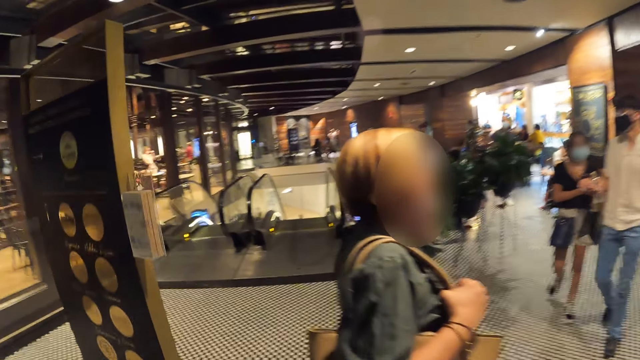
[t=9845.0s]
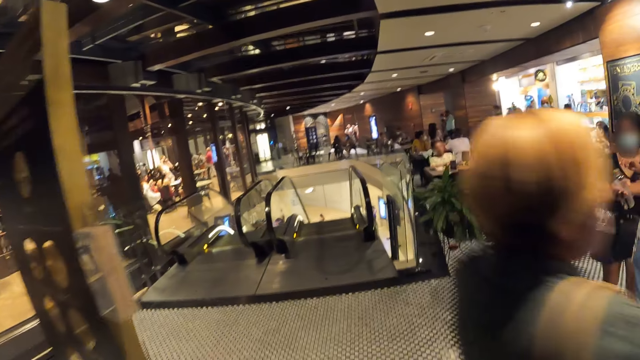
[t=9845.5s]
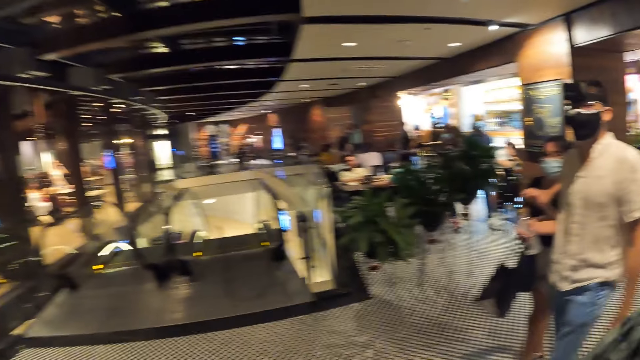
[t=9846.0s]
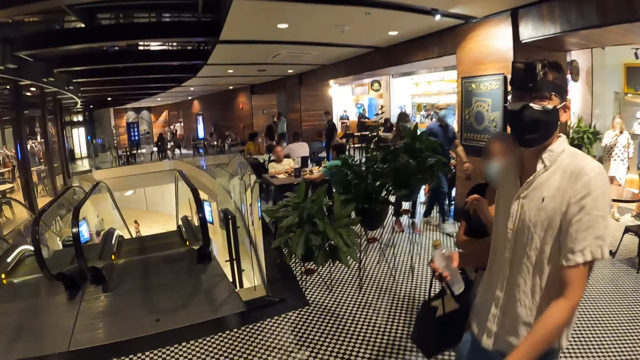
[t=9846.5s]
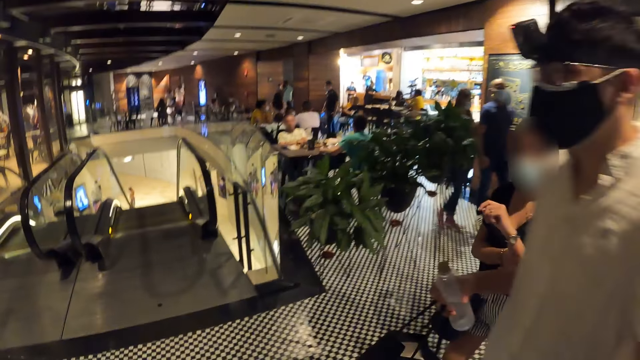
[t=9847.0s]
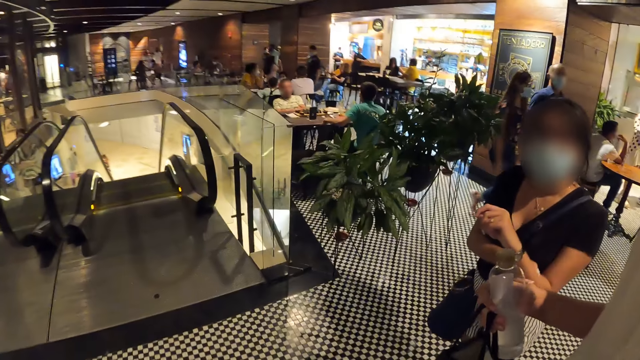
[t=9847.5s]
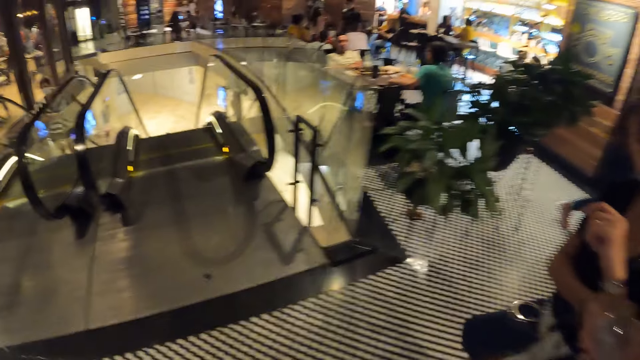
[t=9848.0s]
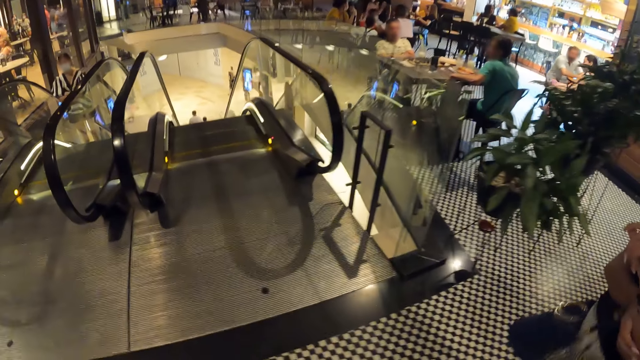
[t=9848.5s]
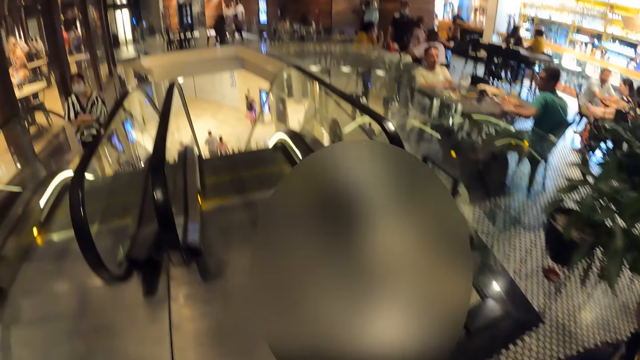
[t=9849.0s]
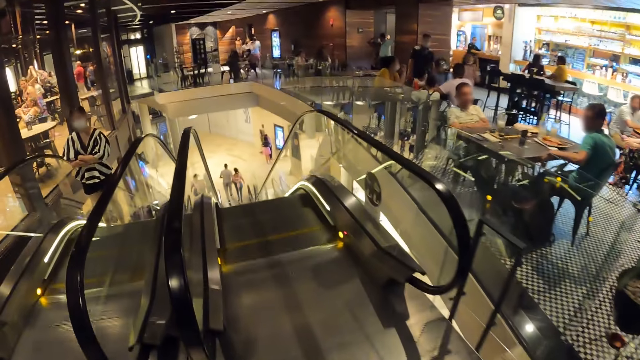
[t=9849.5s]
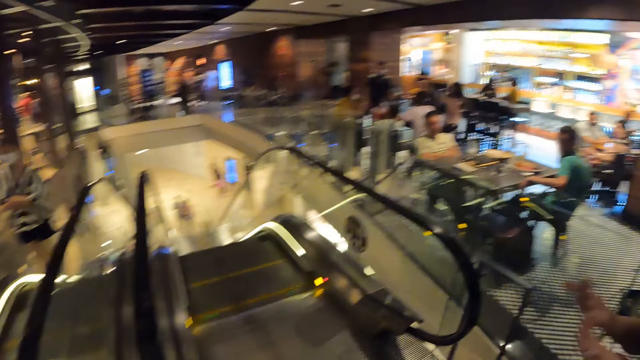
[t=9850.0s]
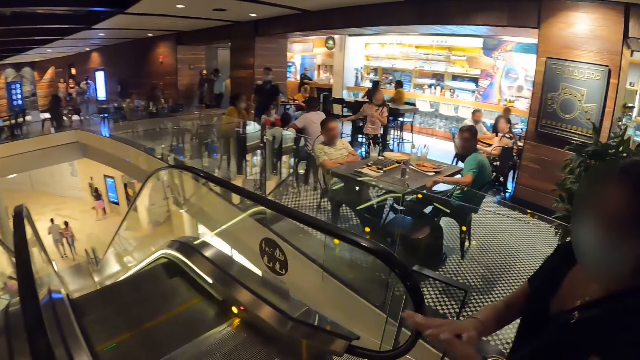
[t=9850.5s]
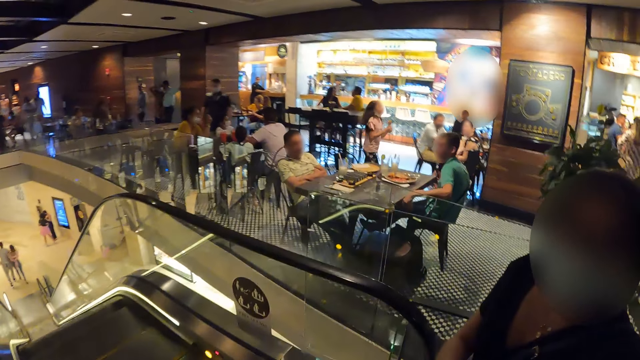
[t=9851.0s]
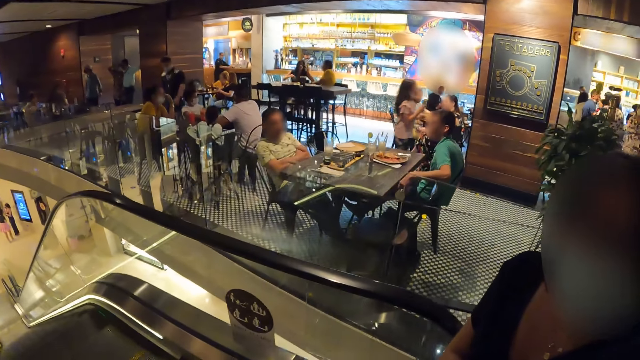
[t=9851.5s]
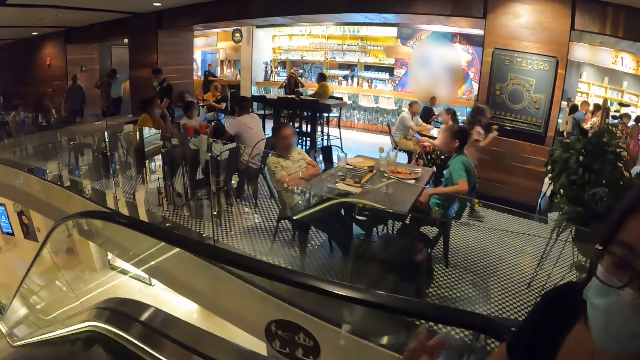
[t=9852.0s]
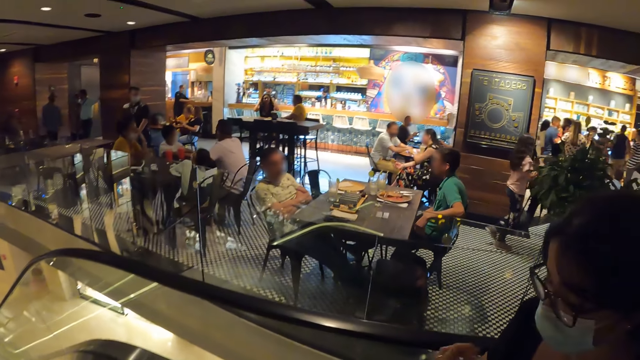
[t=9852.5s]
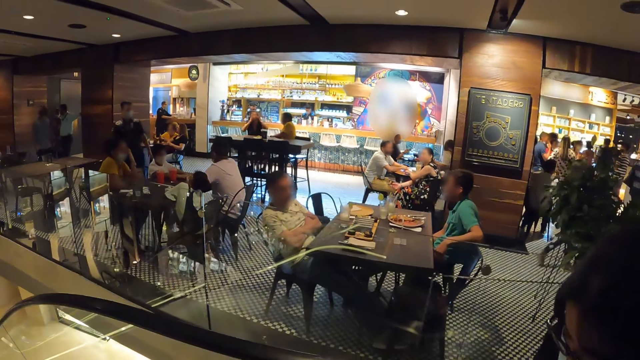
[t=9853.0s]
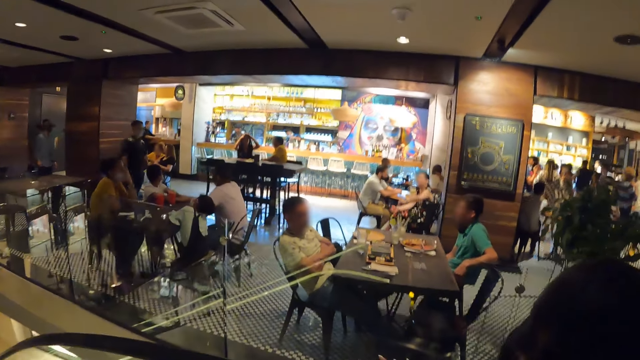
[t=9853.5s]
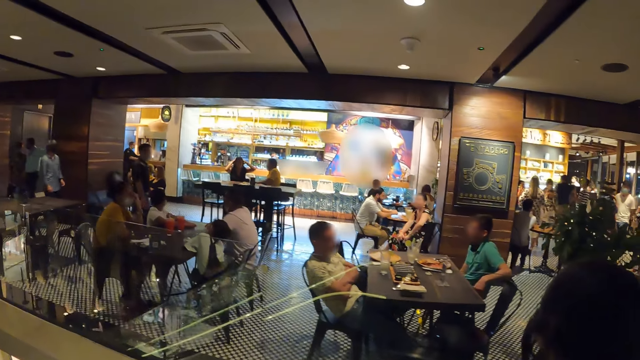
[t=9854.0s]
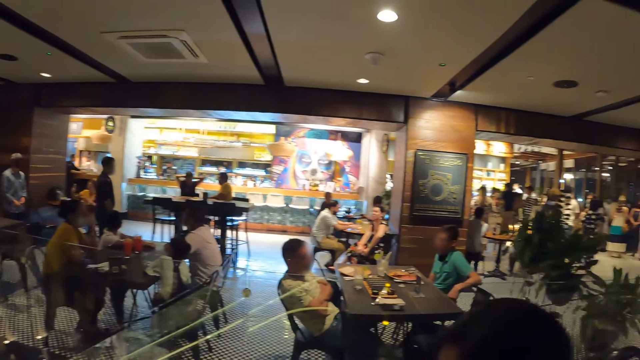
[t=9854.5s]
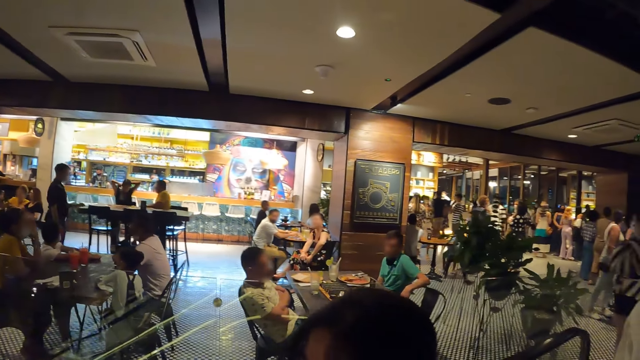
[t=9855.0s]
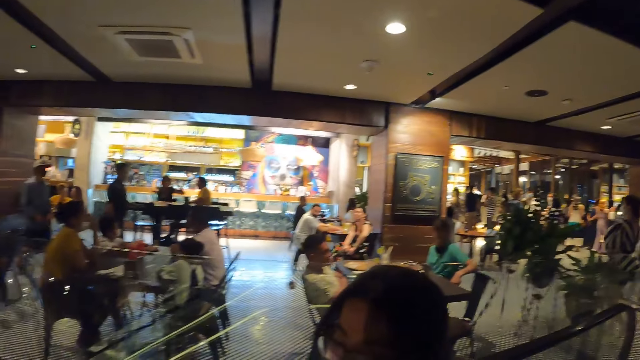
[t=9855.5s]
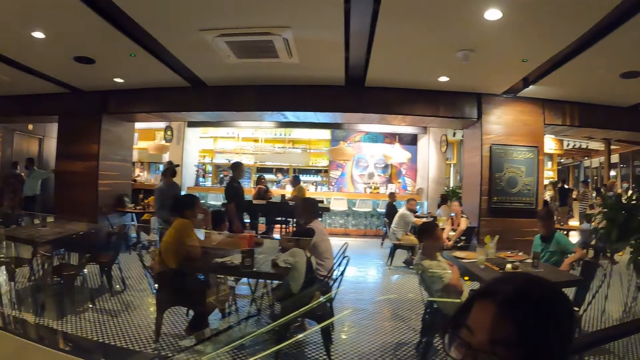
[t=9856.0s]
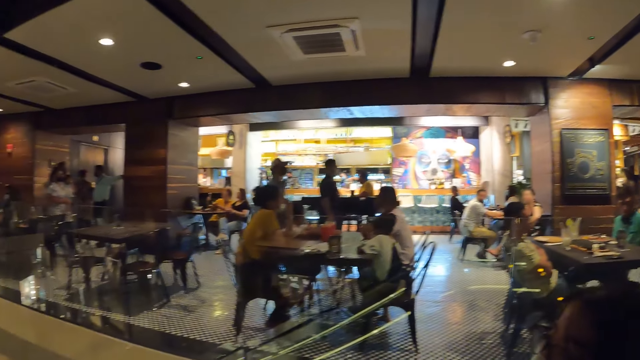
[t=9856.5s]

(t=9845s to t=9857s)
The camera wearer looks around. They take the escalator to the ground floor. A lady interacts with the camera wearer. The lady takes the escalator to the ground floor. The camera wearer moves downstairs via the lift.

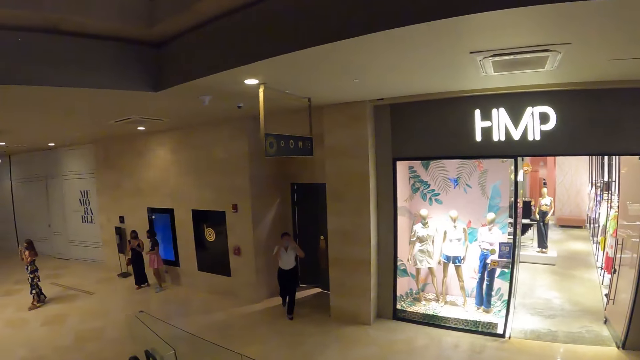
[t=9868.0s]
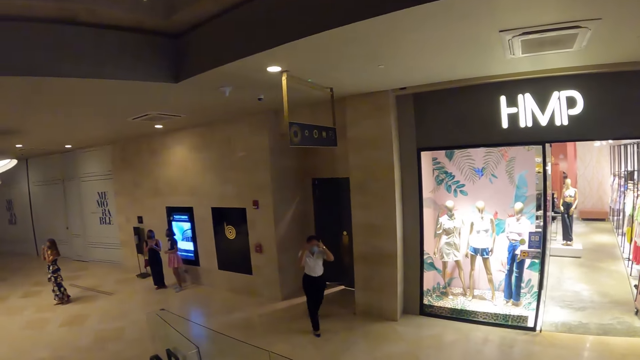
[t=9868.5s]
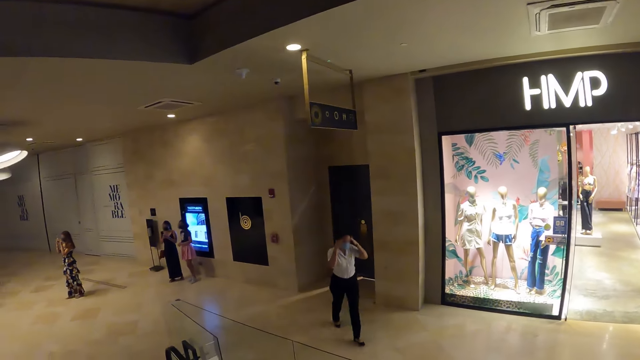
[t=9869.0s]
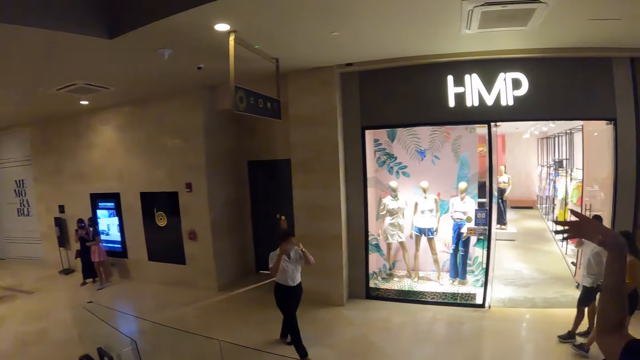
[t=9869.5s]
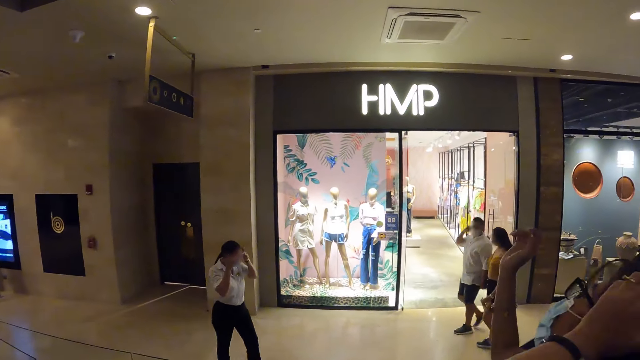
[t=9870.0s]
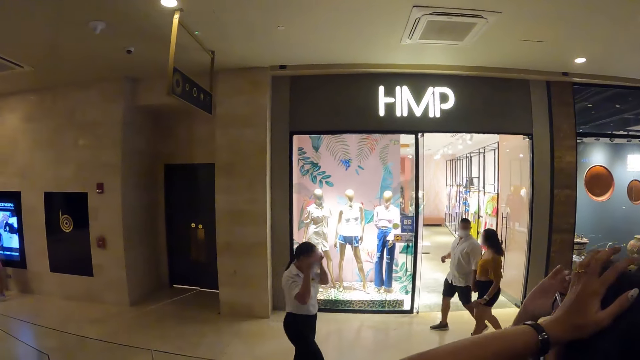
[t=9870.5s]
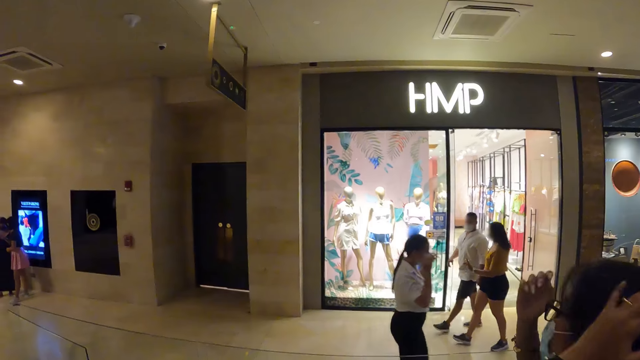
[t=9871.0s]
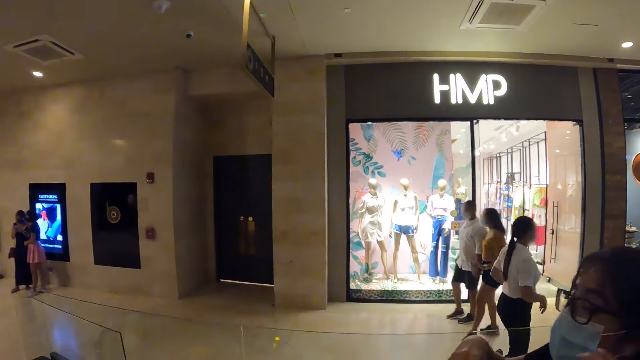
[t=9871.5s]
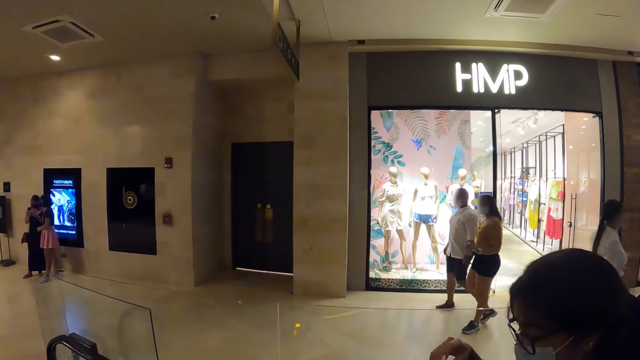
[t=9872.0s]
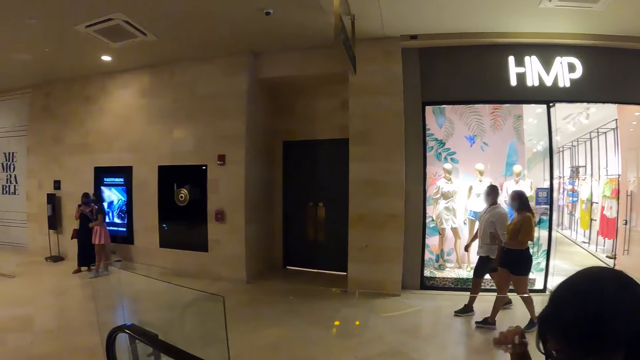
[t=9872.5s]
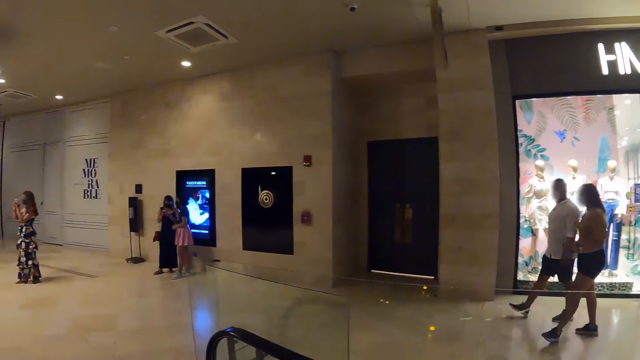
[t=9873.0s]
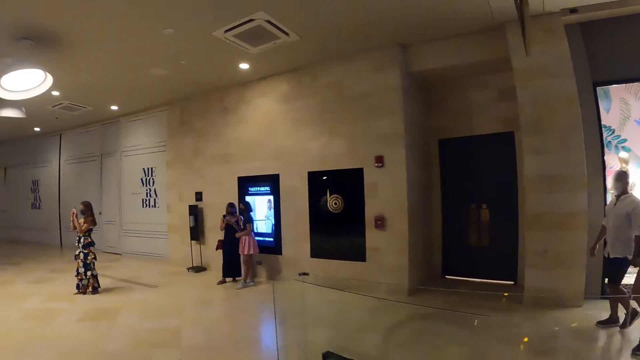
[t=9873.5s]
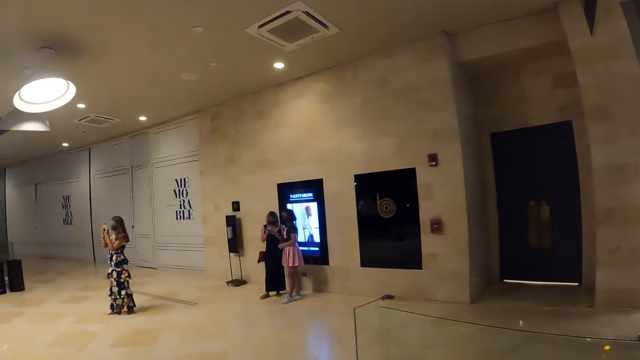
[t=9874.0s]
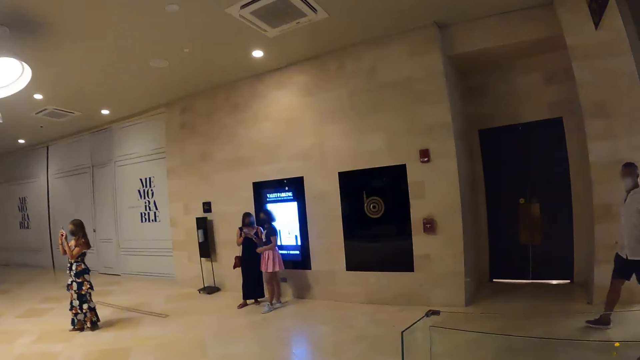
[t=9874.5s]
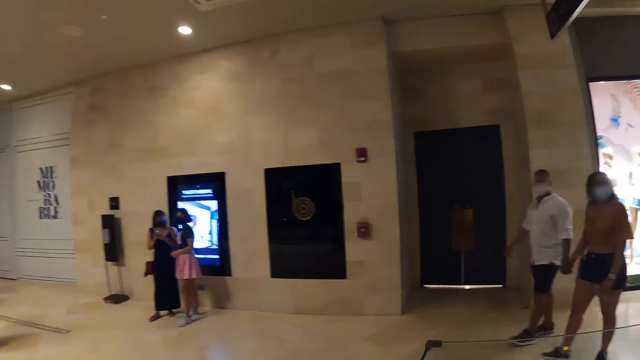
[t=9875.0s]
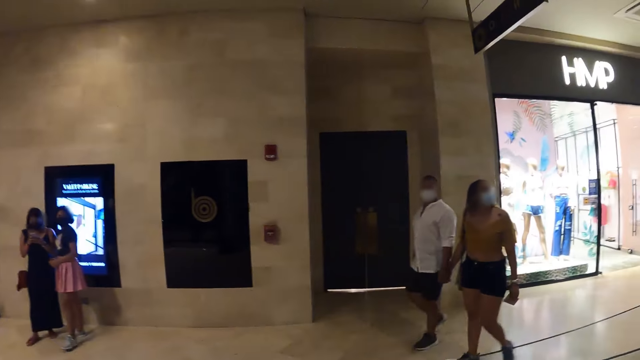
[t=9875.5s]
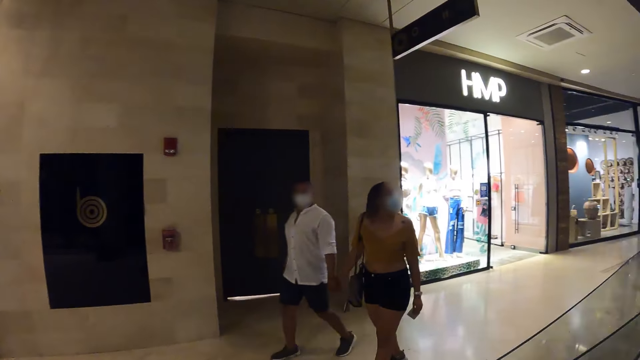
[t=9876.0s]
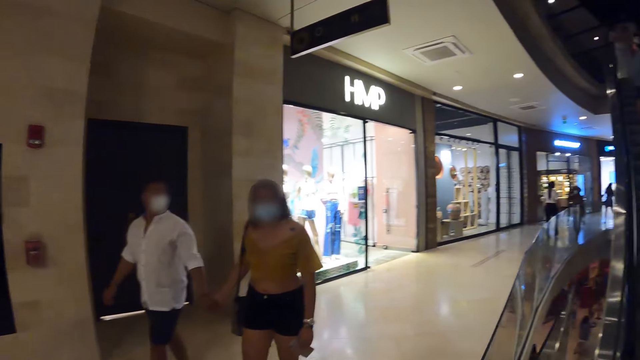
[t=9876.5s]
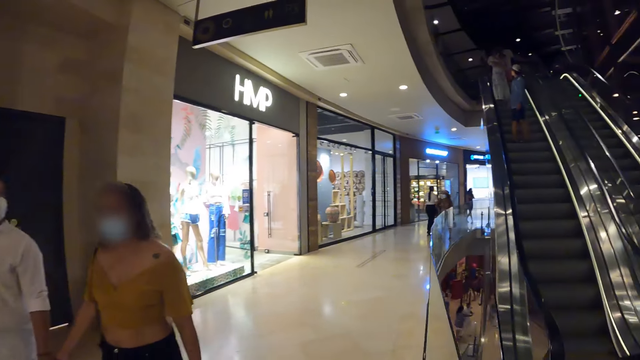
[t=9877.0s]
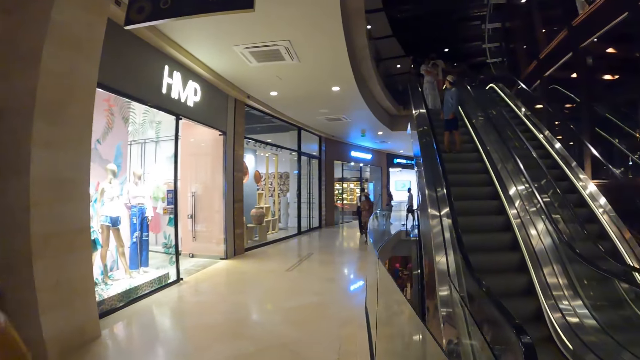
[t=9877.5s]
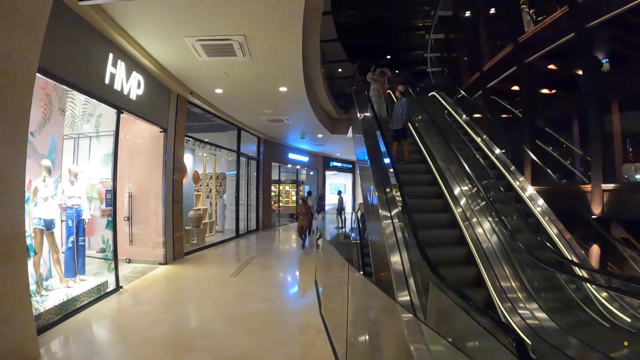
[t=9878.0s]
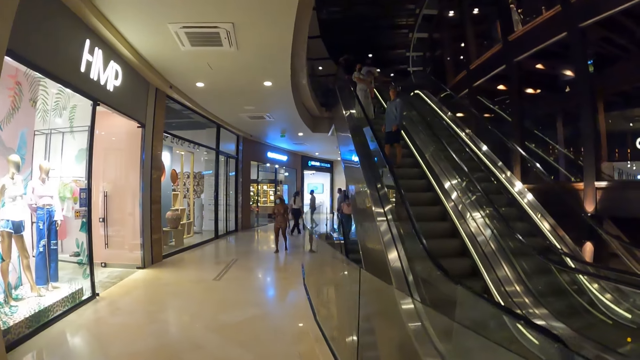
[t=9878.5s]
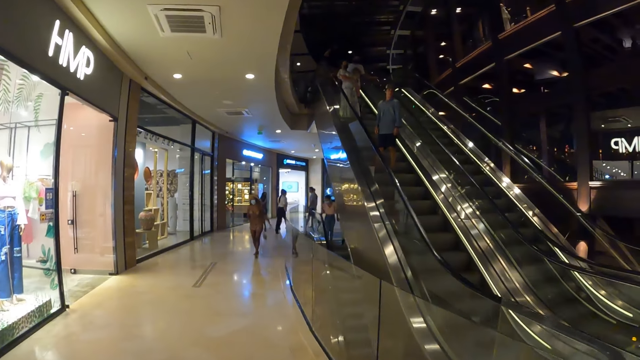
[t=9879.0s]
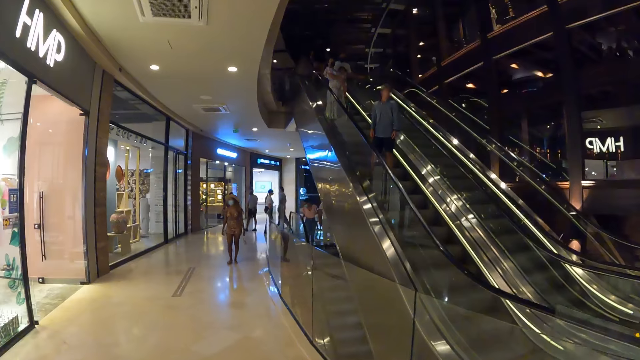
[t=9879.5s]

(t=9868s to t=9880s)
A woman adjusts a face mask with her hands. The camera wearer walks in the building. Another woman touches her hair with her left hand. Another woman holds a phone with her hands. Another woman operates a phone with her hands.
